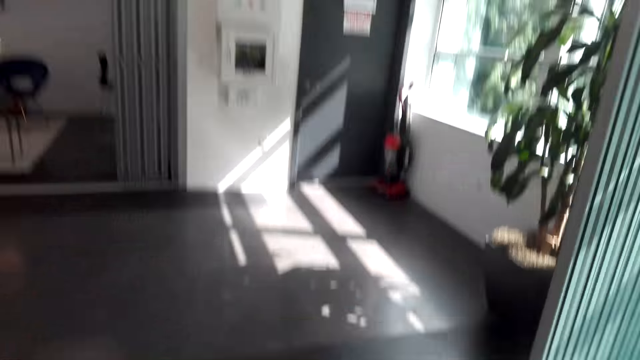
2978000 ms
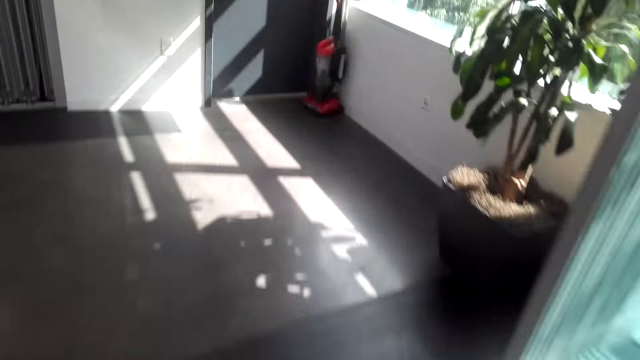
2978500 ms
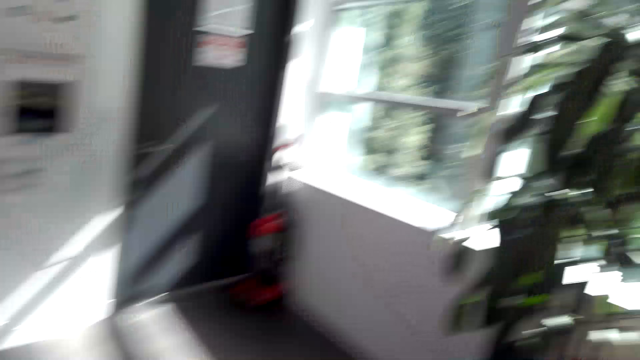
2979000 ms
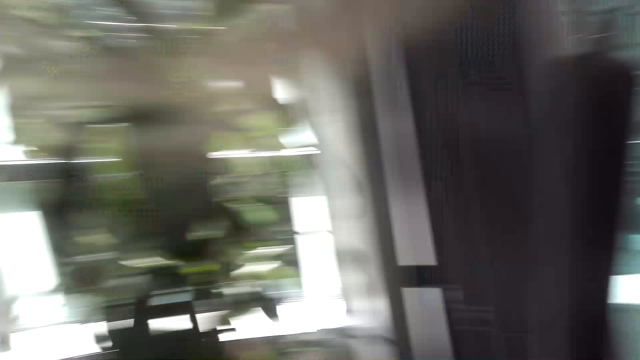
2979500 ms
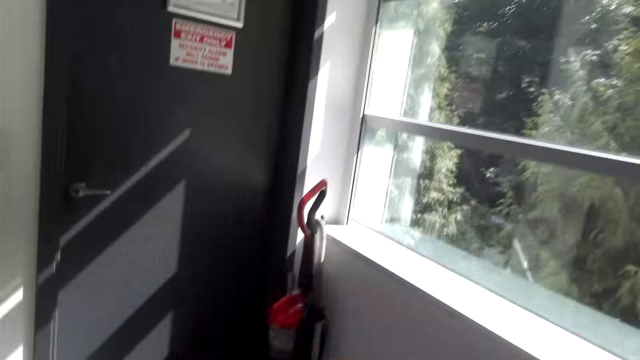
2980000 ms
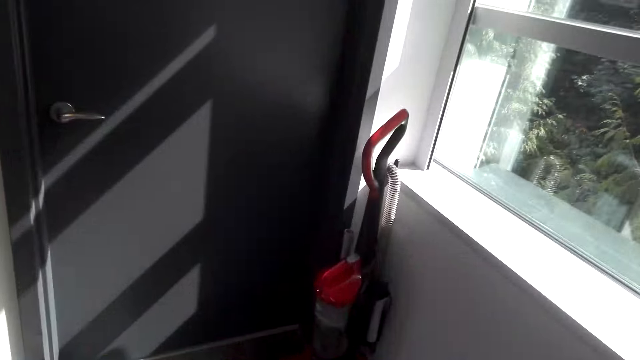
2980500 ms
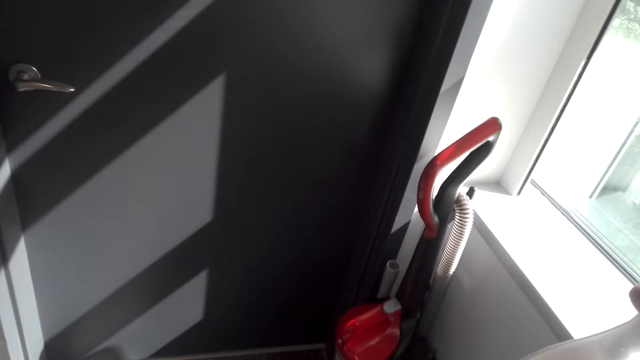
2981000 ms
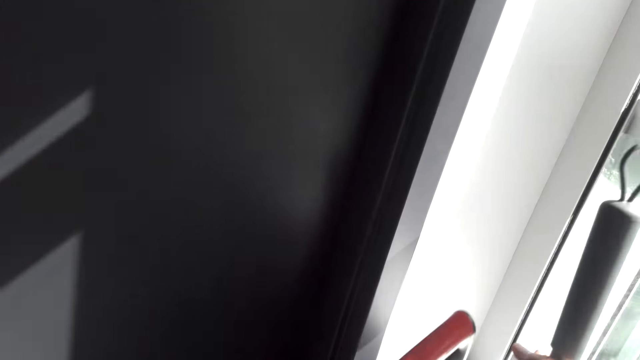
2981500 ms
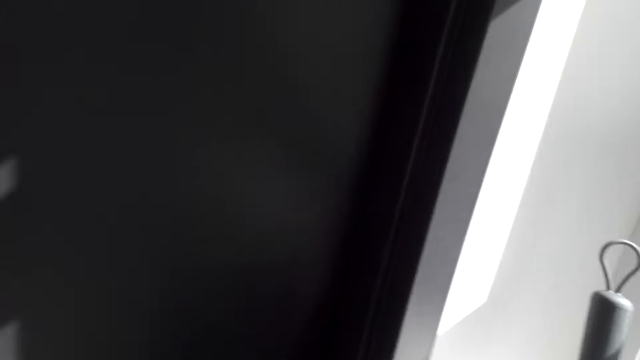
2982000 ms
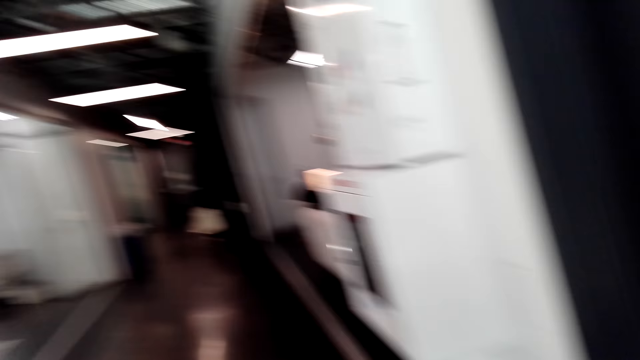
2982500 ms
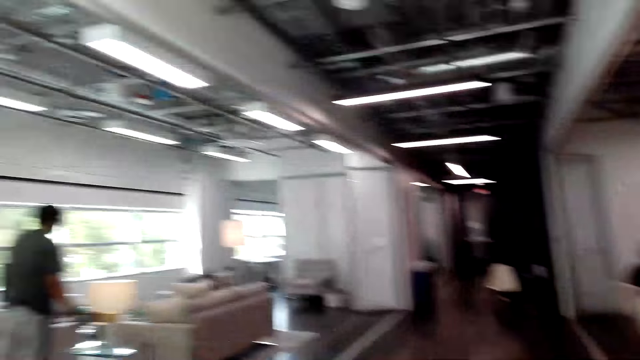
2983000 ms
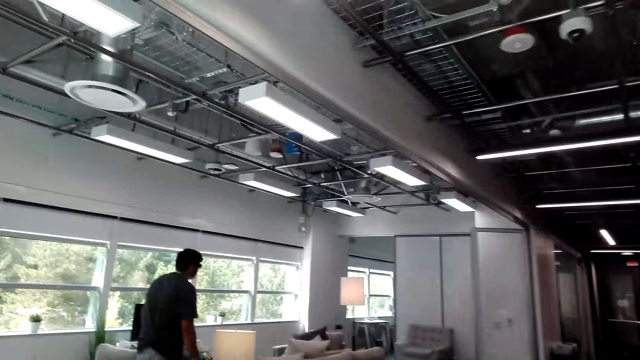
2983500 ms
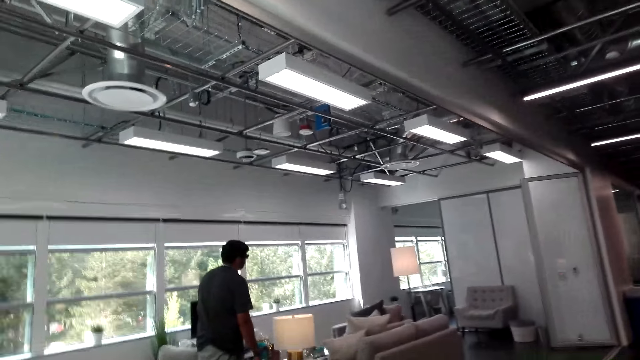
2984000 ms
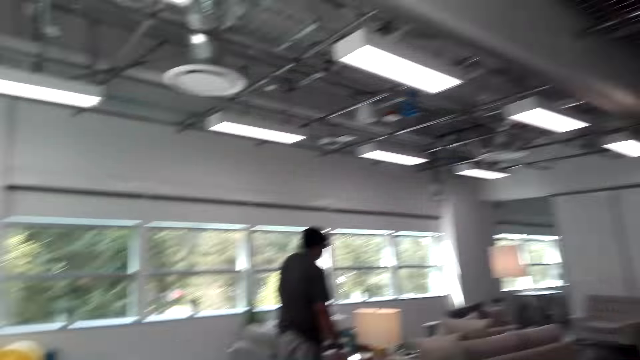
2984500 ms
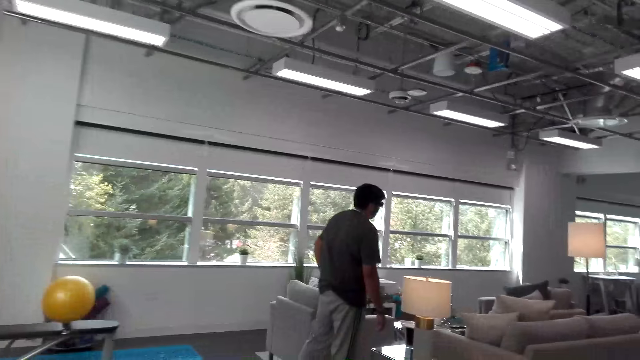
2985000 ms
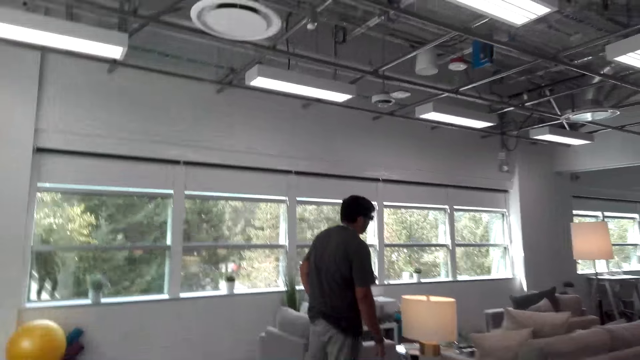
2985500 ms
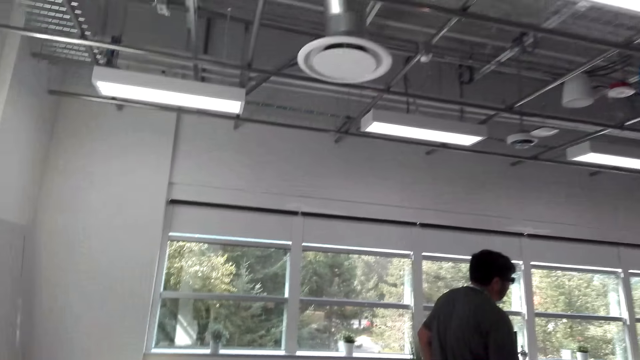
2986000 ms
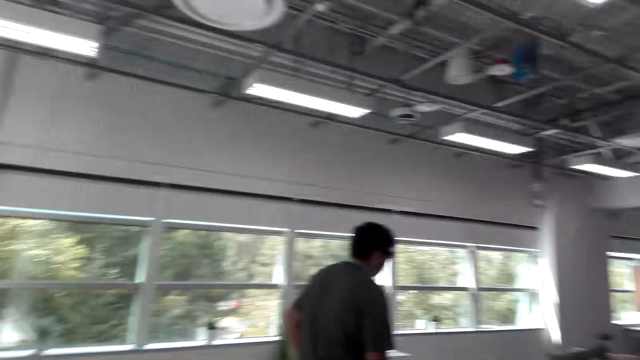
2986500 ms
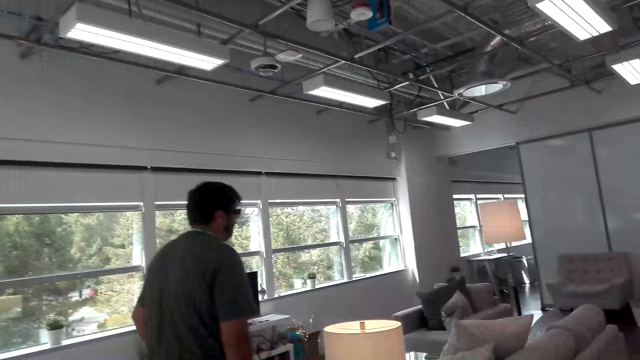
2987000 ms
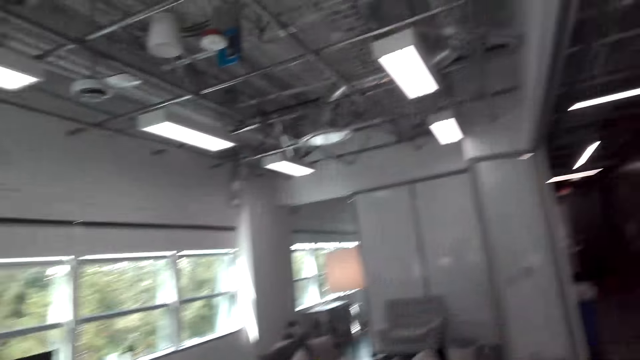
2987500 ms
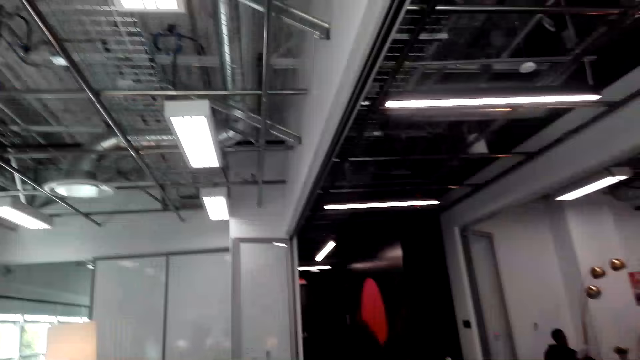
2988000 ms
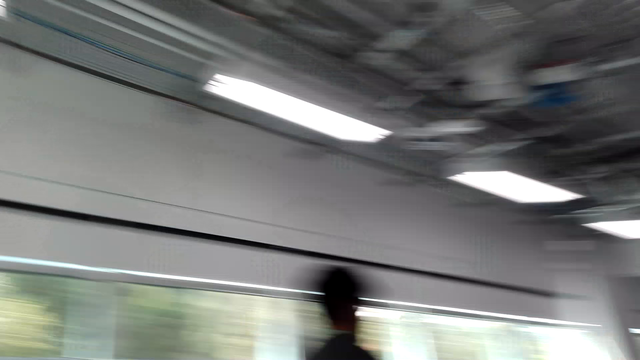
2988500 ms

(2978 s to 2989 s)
The camera wearer walks towards a vacuum cleaner. They place a broom on the edge in a room. A man stands in the room.

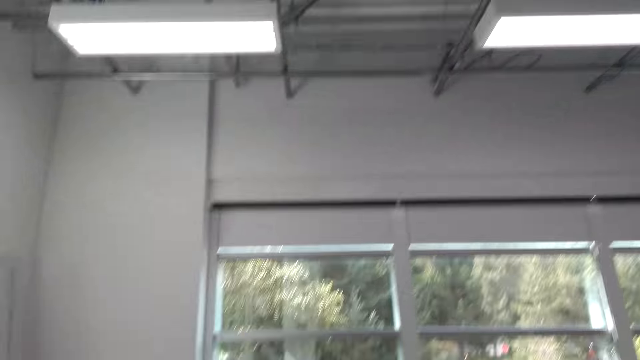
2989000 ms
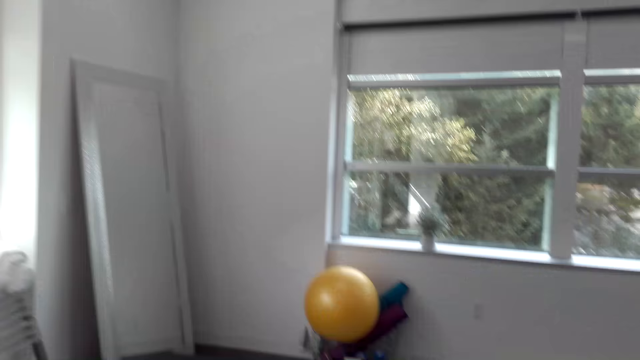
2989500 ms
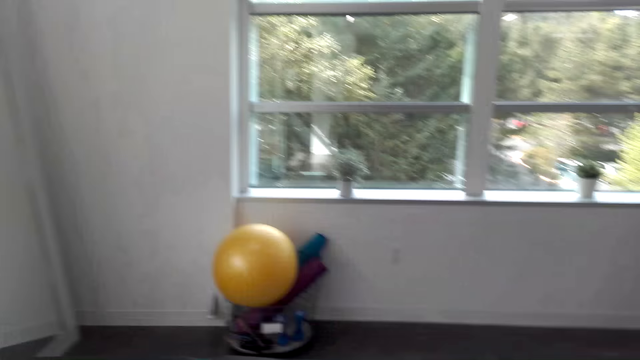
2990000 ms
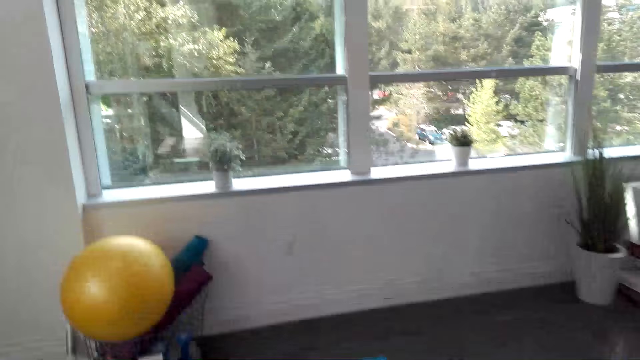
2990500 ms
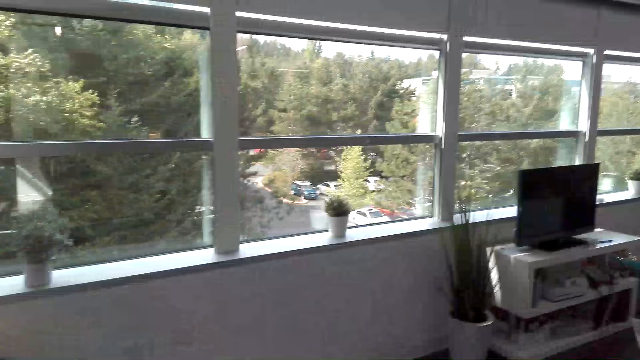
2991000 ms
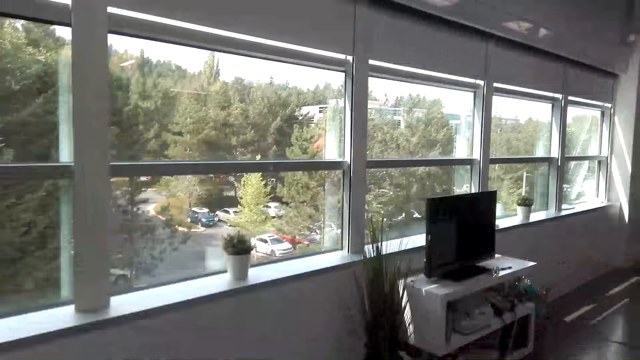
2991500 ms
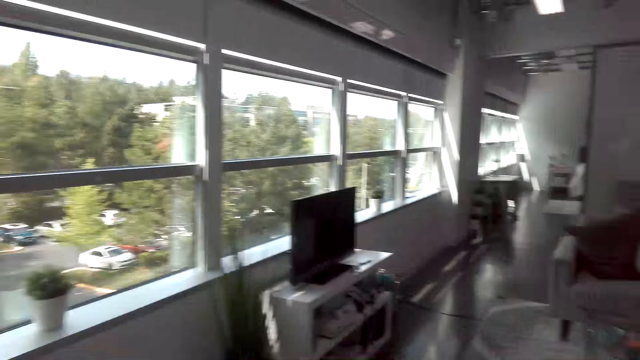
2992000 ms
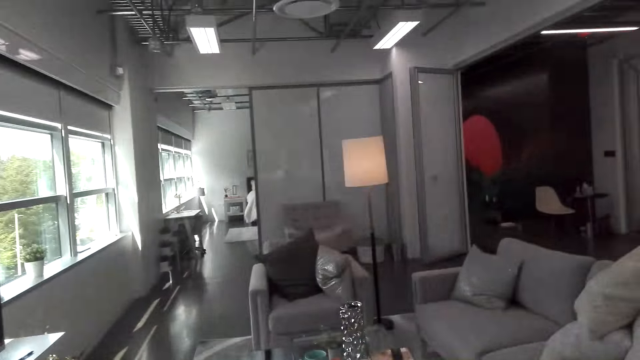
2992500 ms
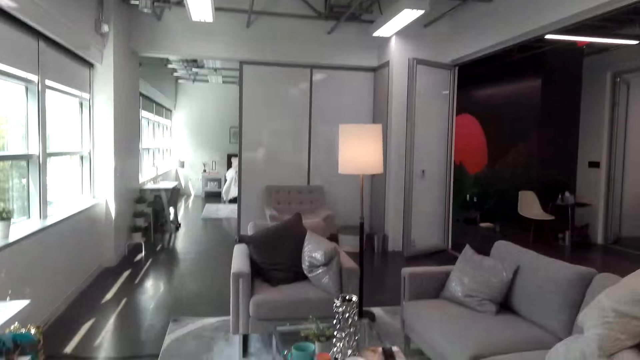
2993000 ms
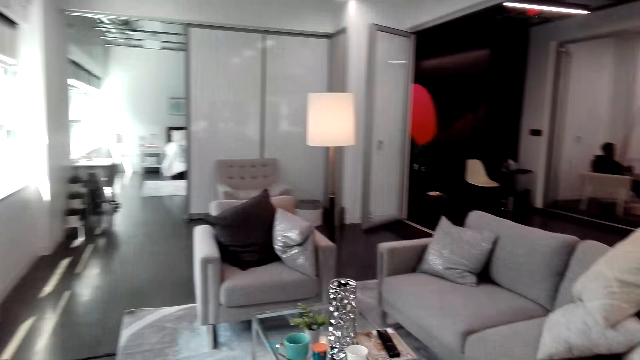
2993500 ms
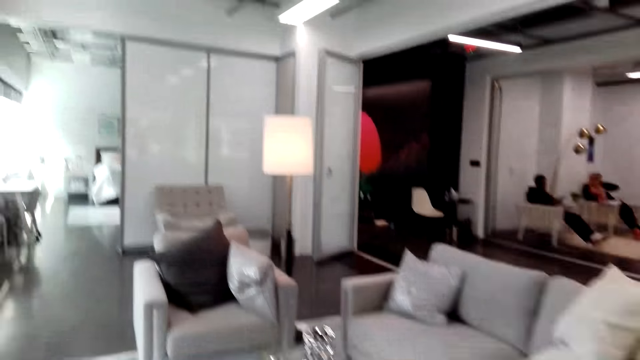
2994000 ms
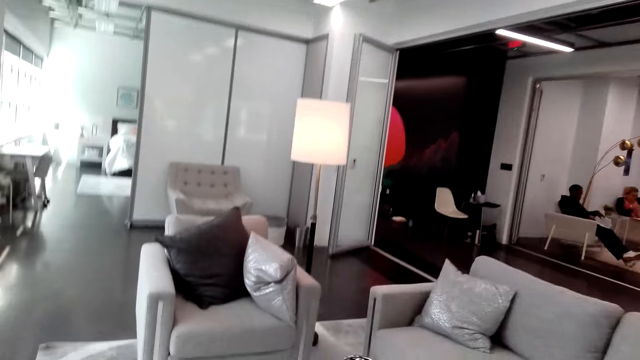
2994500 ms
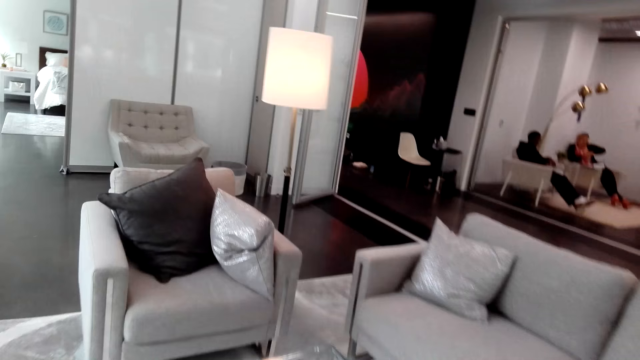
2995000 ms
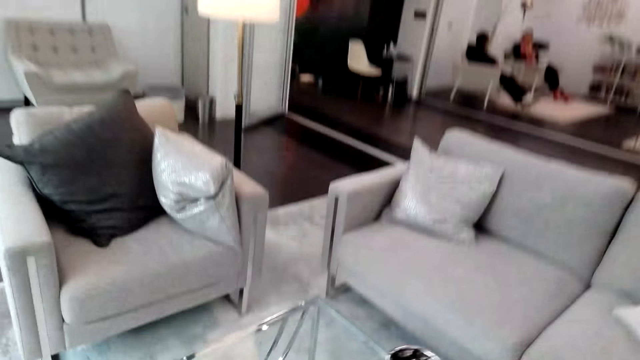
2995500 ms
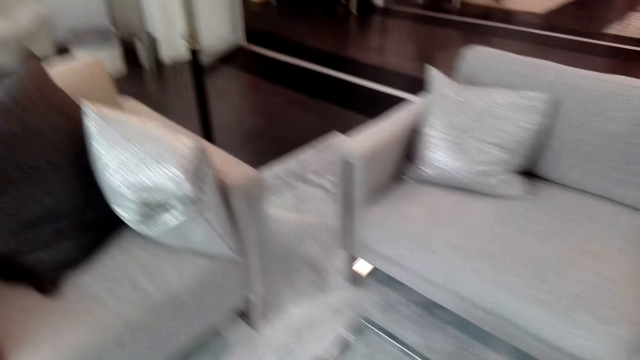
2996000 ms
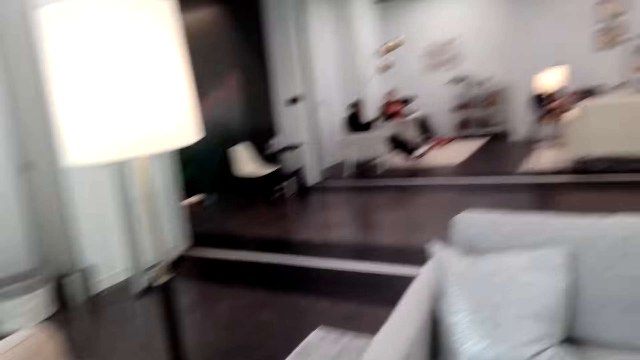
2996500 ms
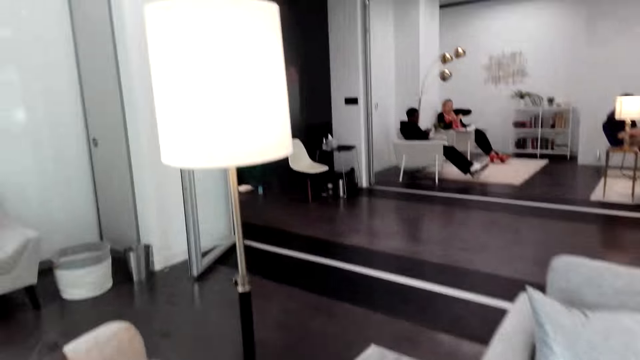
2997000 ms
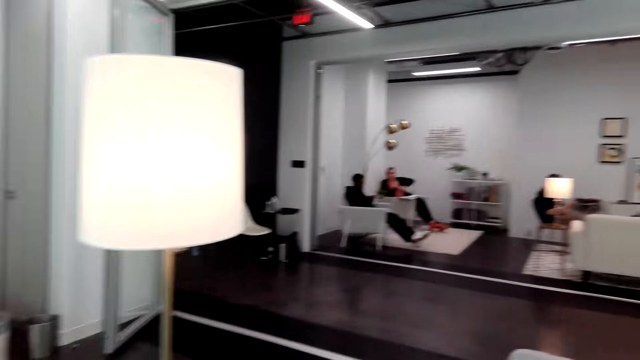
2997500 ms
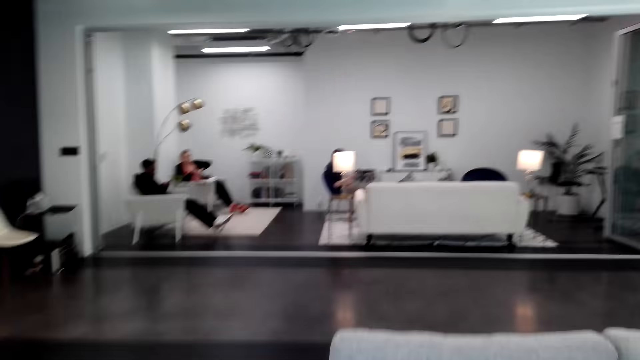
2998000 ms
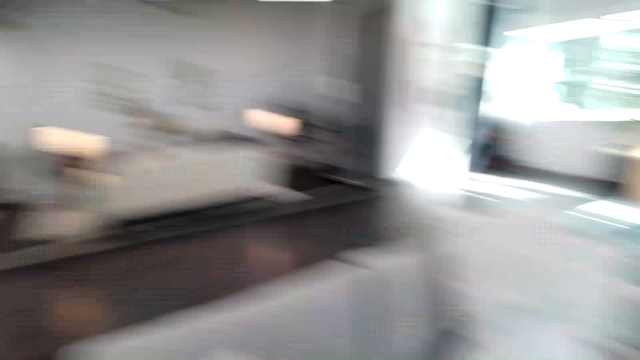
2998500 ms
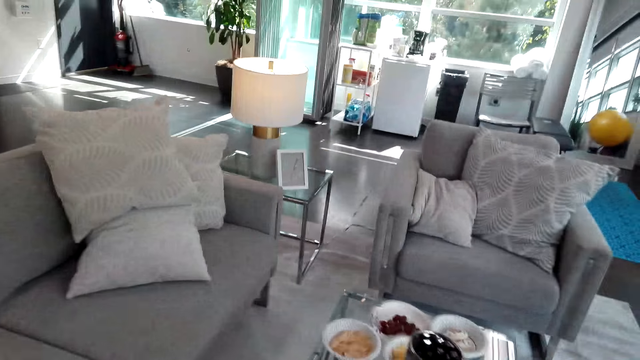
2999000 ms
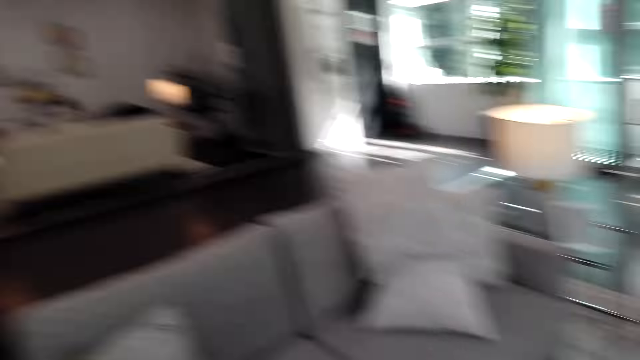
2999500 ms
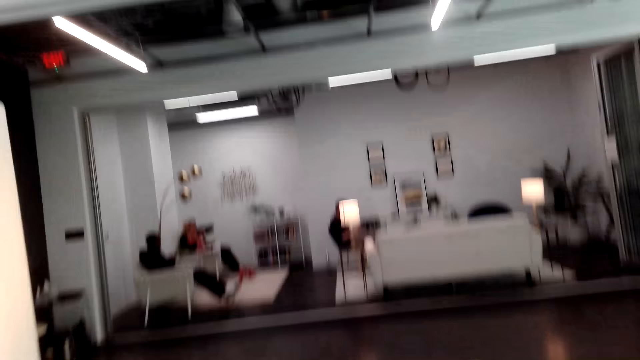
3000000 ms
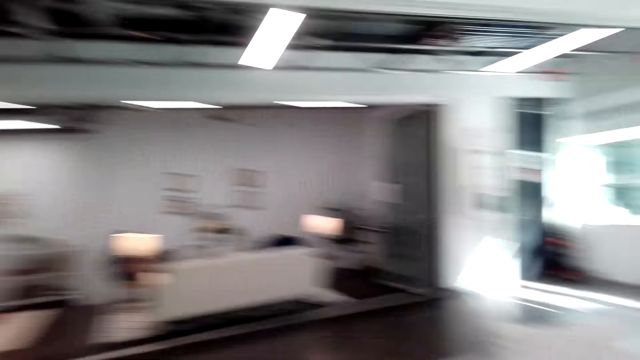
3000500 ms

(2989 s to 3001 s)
The camera wearer walks around the house. They walk in the sitting room.
